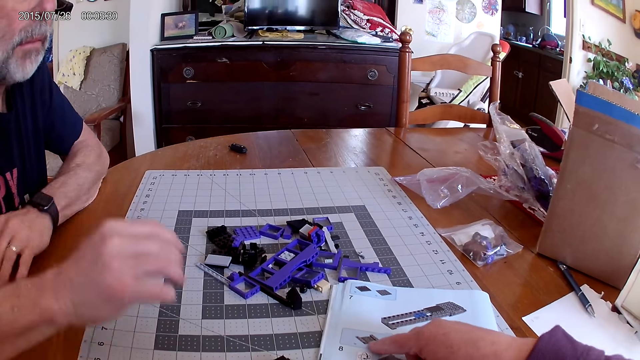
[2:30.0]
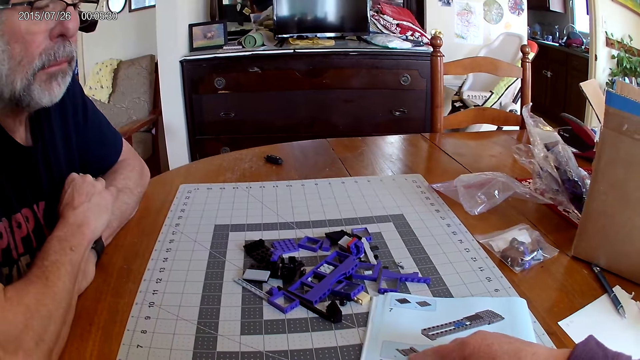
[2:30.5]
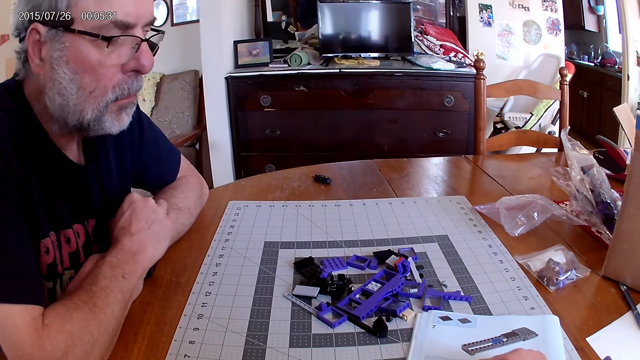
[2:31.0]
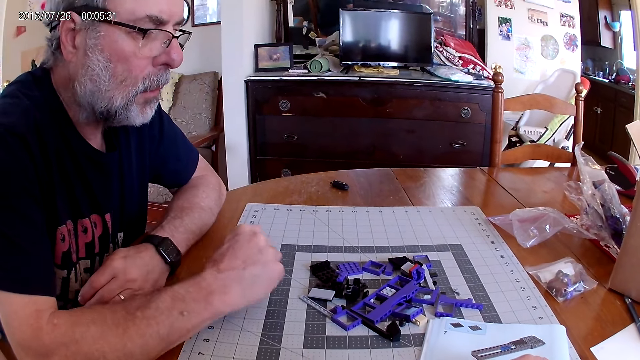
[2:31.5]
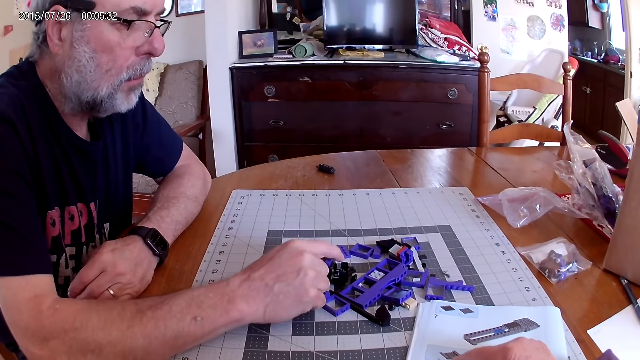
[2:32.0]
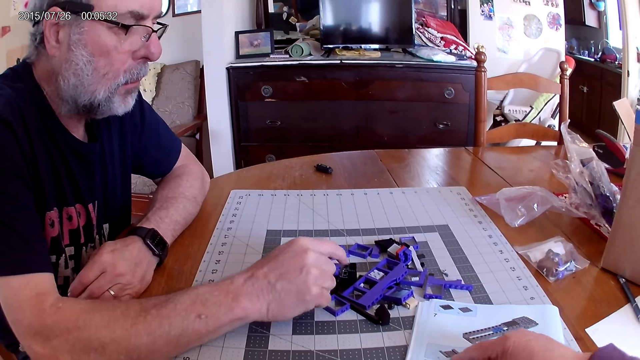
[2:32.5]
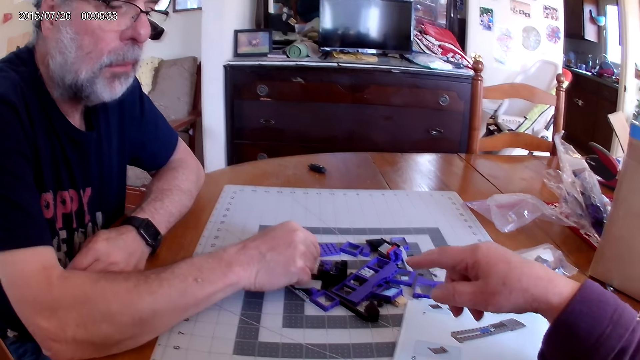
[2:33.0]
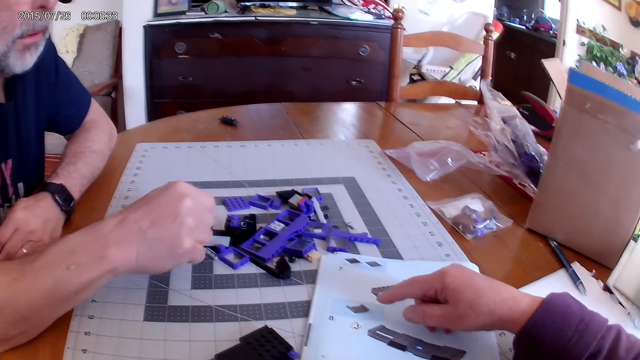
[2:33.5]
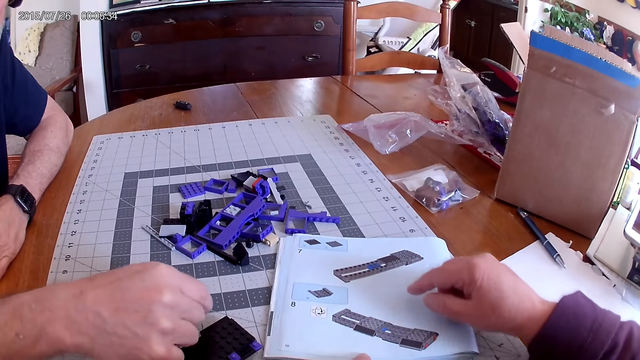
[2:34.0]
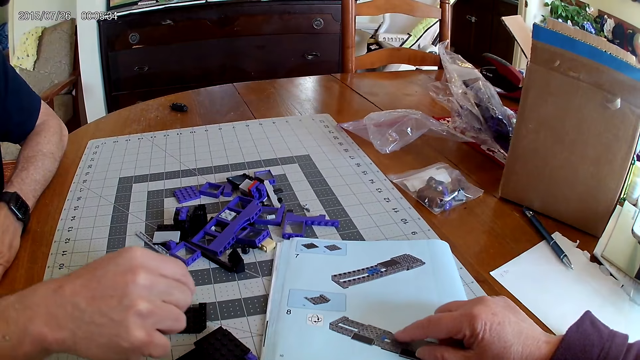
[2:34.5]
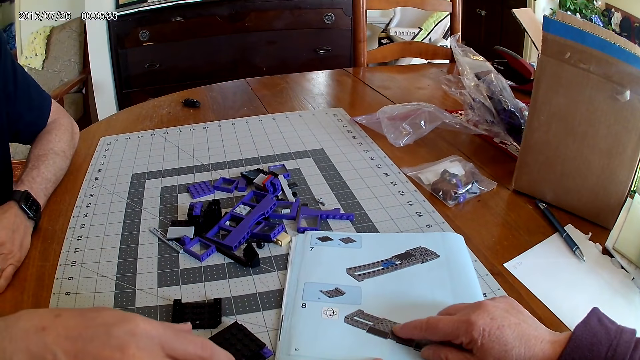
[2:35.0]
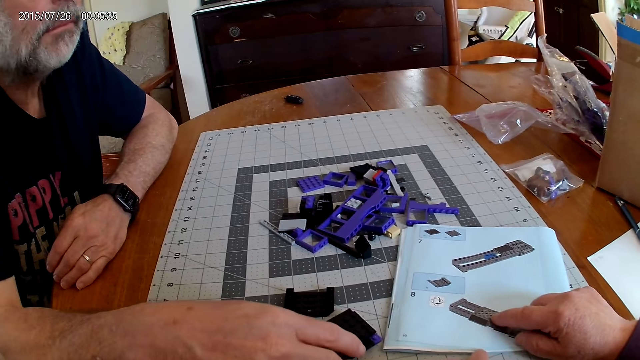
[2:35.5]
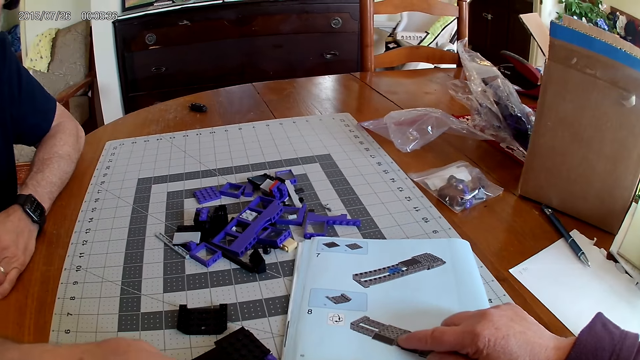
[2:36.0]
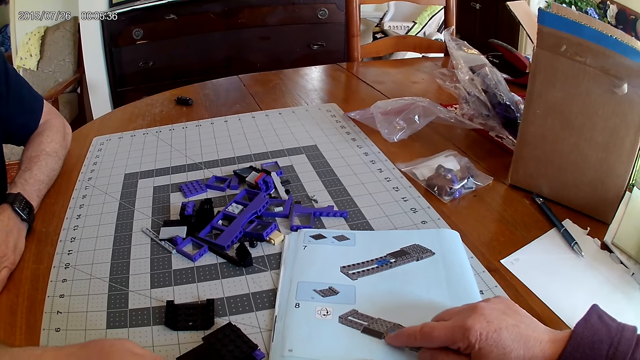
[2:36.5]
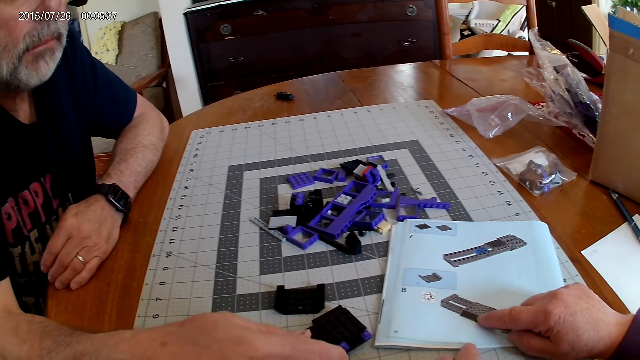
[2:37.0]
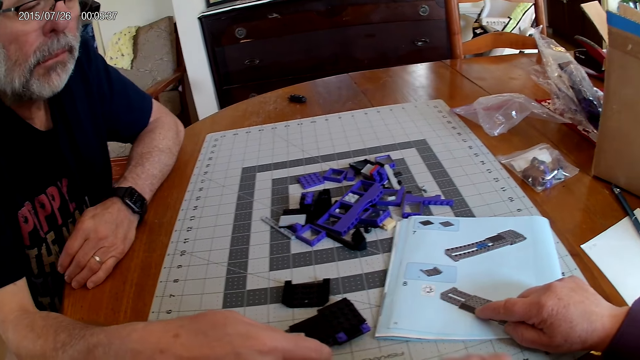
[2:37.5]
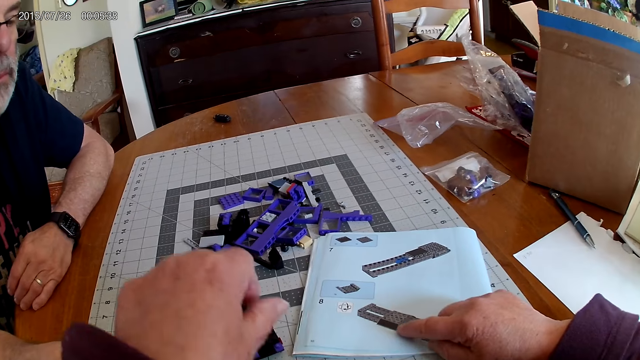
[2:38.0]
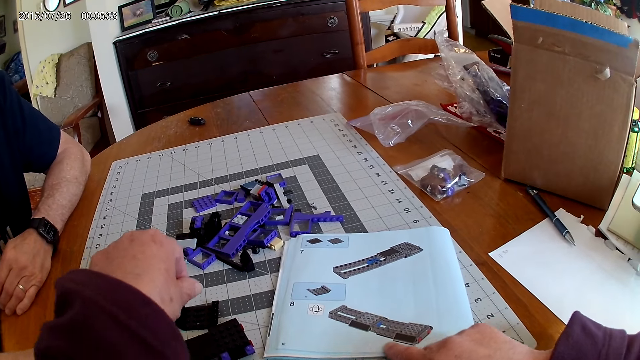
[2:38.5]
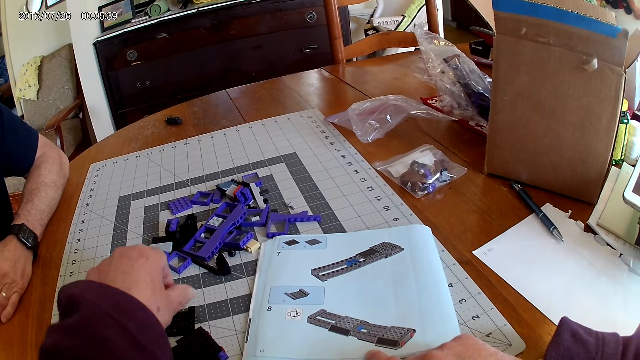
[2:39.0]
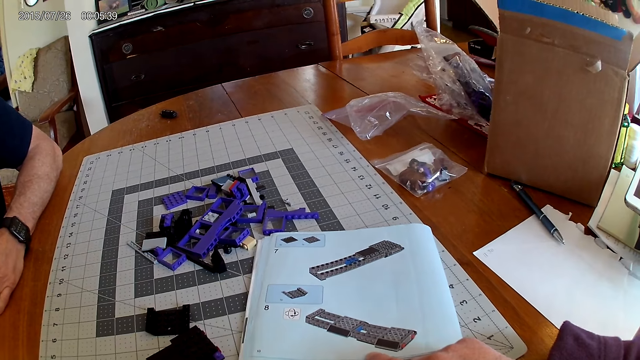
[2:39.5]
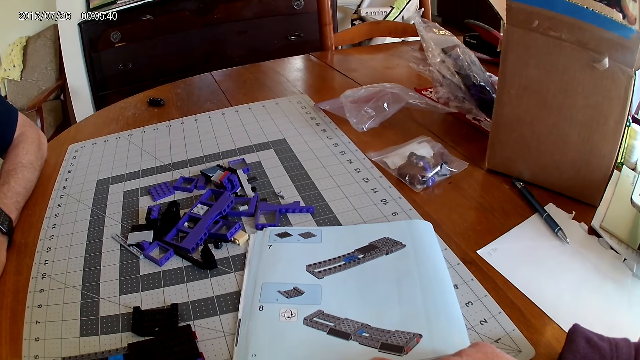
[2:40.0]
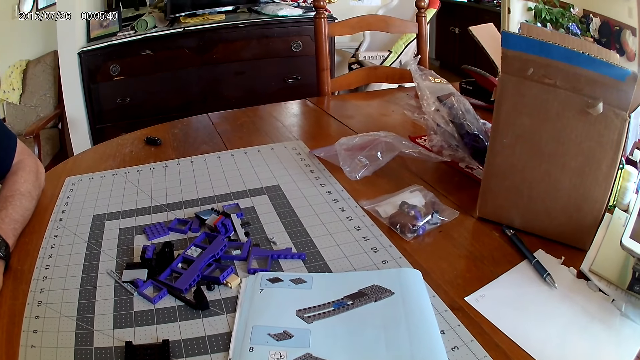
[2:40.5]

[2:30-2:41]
A man touches the plastic pieces. The camera wearer looks at the instructional manual book.

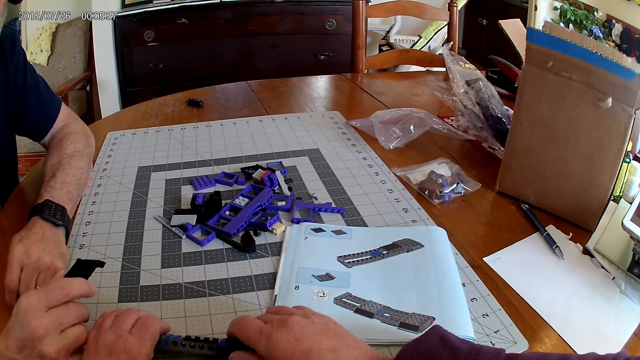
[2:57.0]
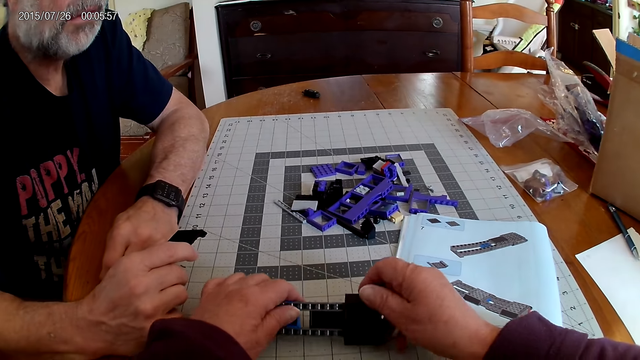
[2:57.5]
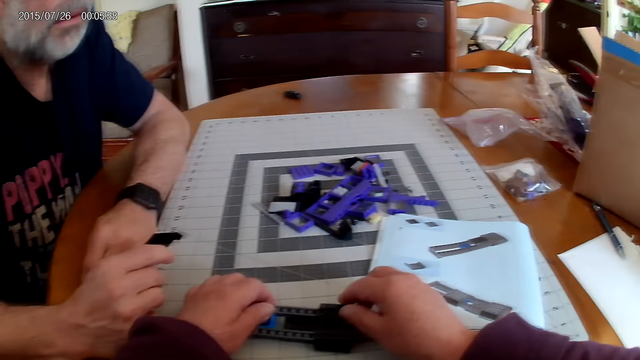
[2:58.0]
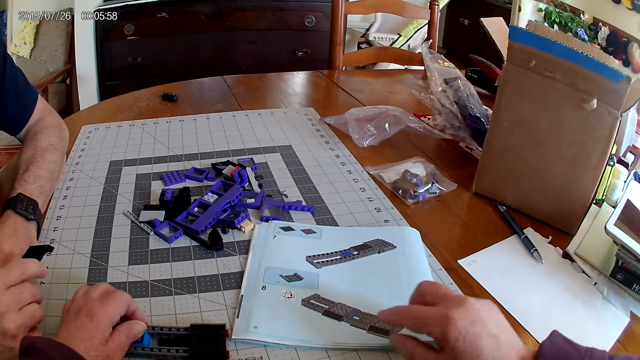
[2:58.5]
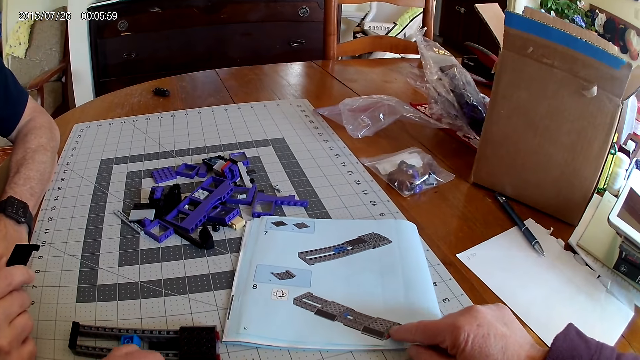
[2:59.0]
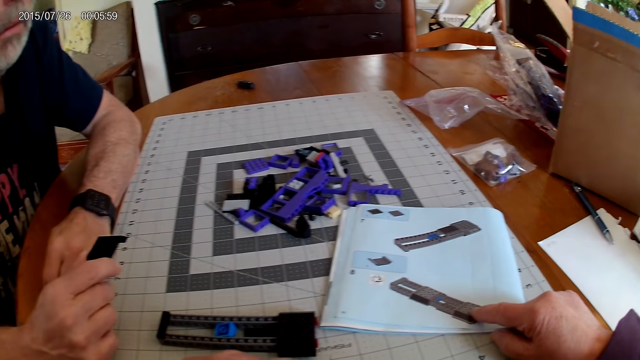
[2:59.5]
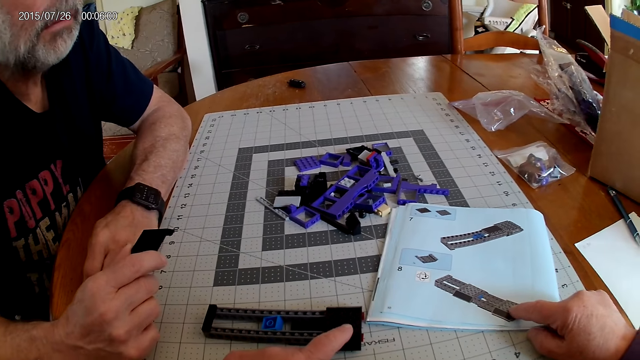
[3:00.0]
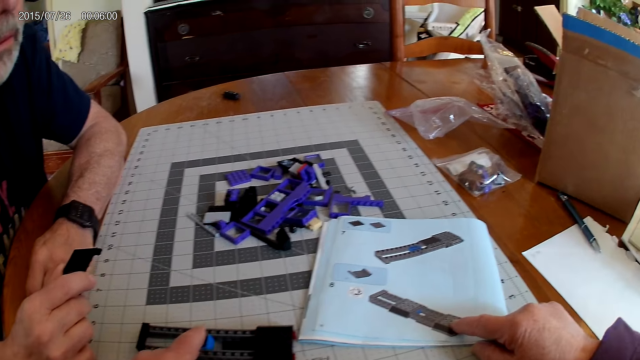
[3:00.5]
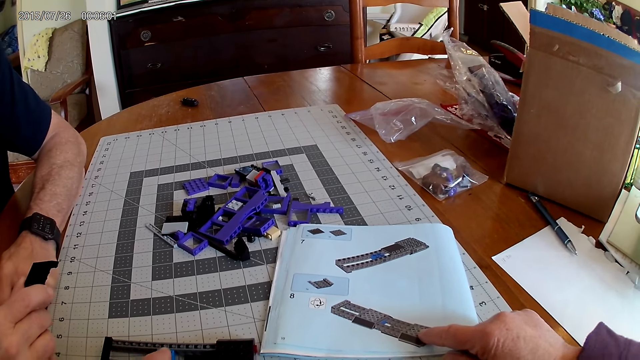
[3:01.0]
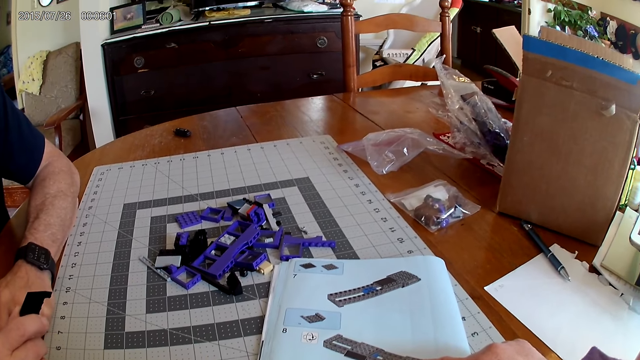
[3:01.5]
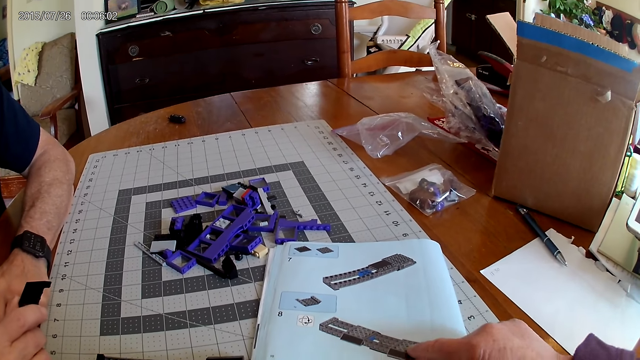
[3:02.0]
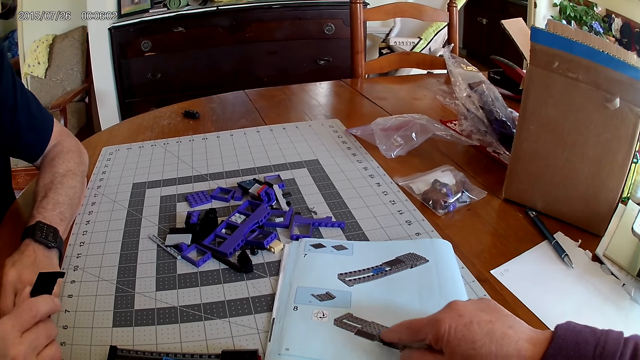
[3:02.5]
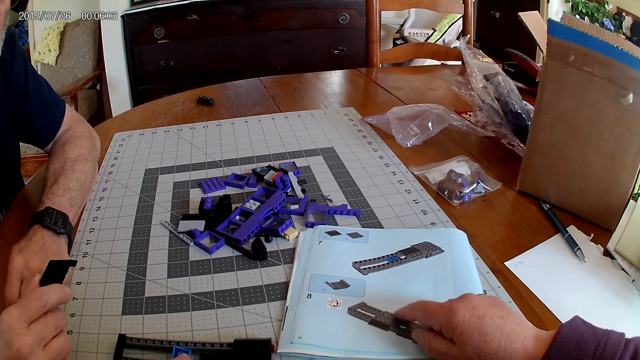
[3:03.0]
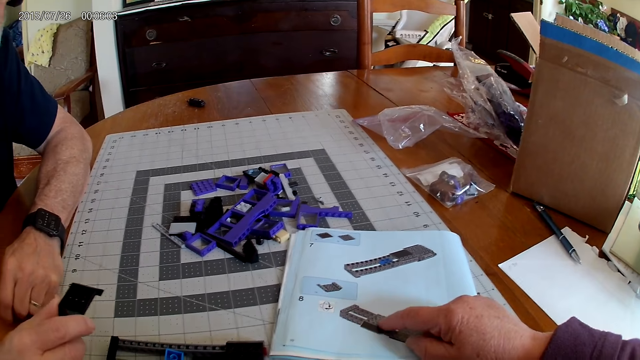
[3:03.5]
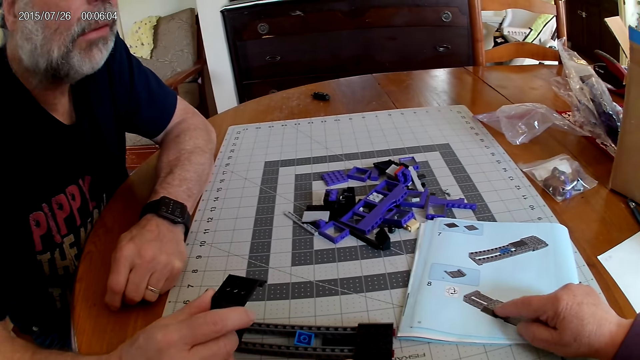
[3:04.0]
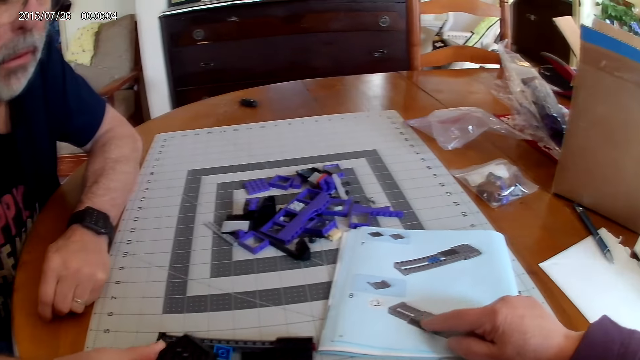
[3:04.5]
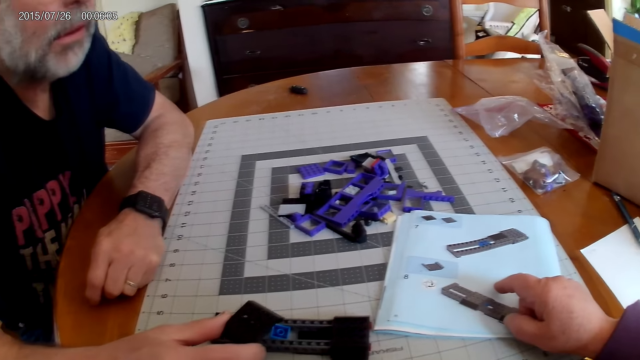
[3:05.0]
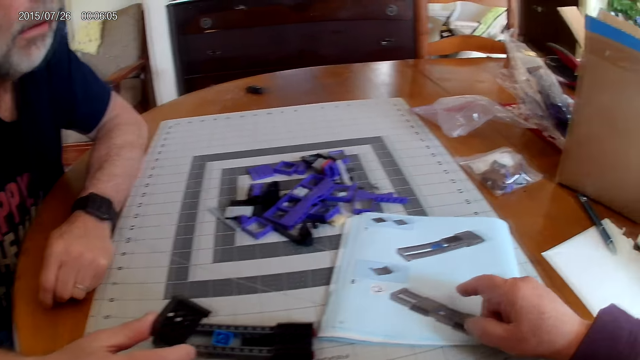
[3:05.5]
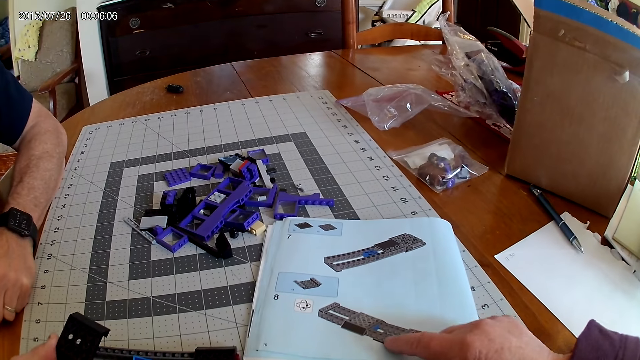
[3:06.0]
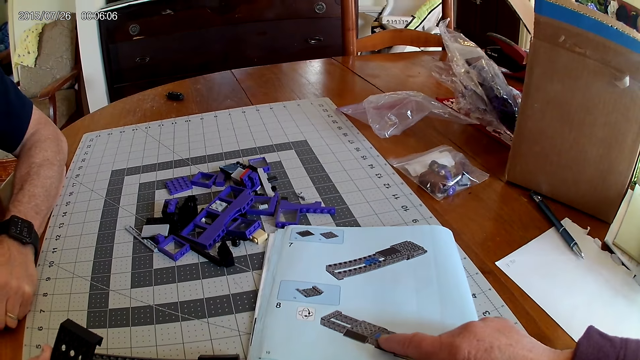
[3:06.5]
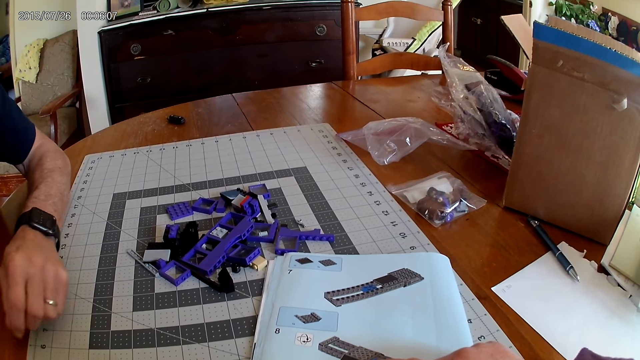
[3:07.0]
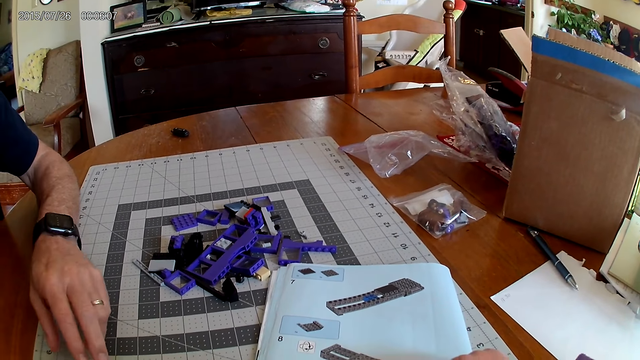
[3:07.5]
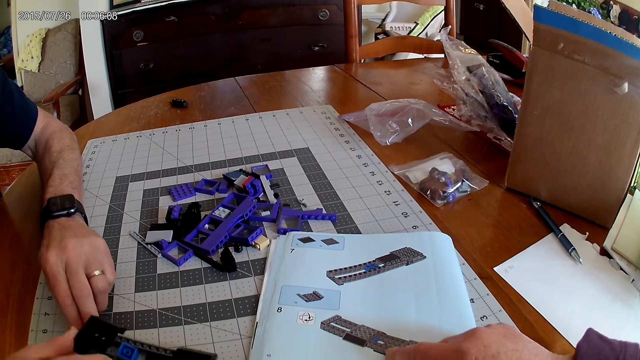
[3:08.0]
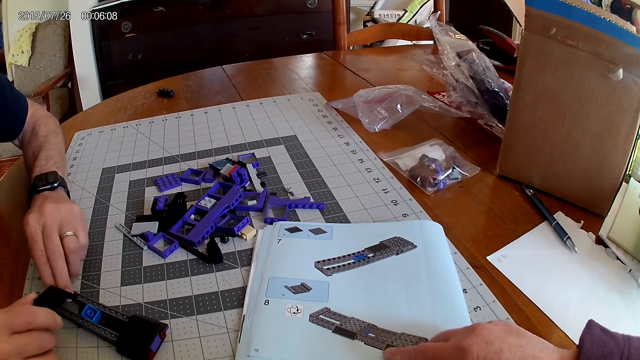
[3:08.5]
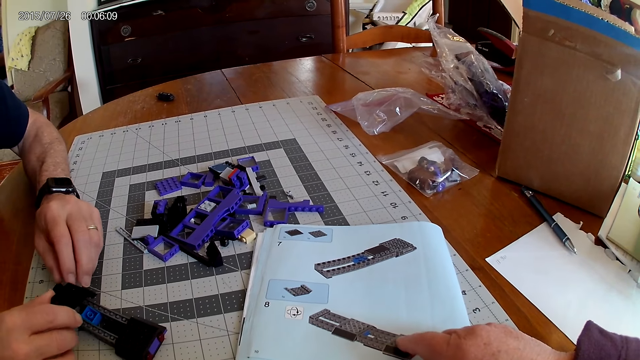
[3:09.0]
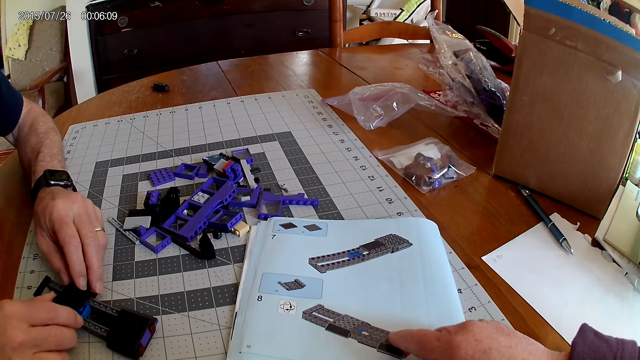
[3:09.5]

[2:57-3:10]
The camera wearer holds the plastic model. They look at the instructional manual book.
